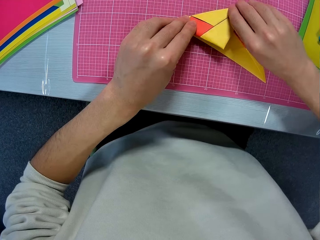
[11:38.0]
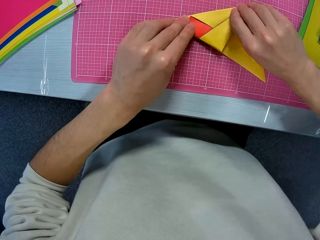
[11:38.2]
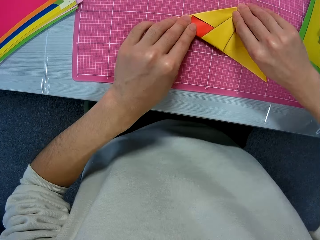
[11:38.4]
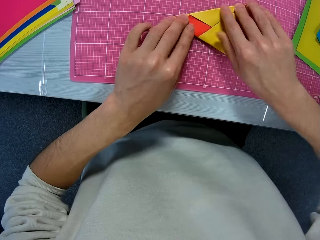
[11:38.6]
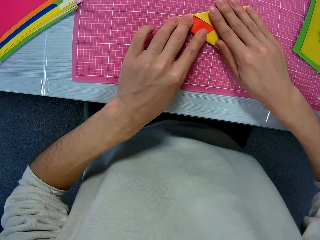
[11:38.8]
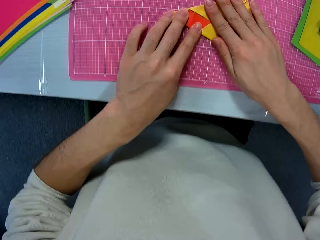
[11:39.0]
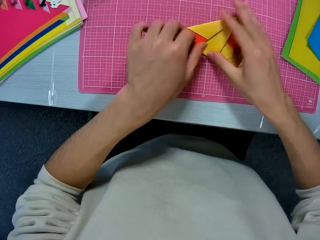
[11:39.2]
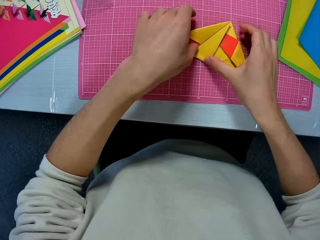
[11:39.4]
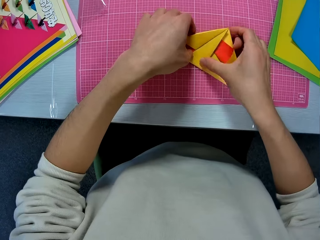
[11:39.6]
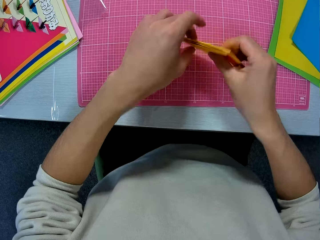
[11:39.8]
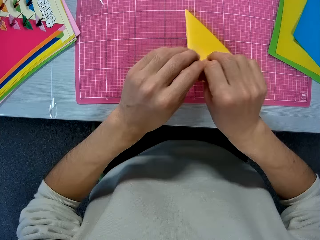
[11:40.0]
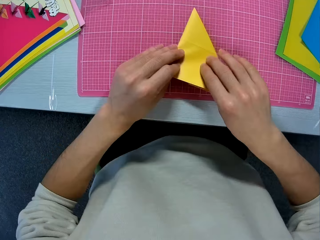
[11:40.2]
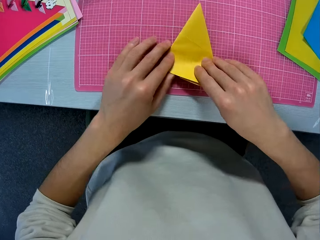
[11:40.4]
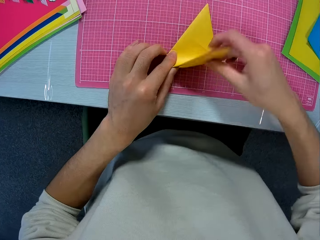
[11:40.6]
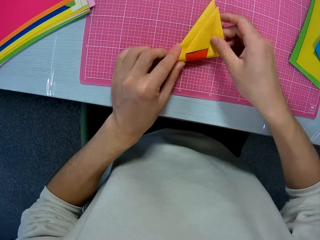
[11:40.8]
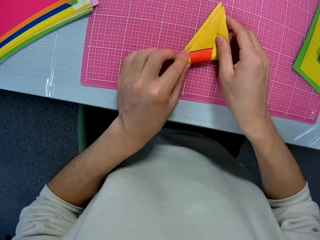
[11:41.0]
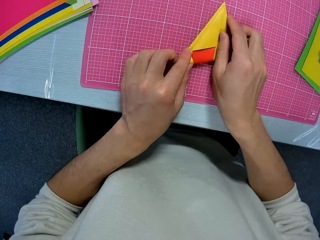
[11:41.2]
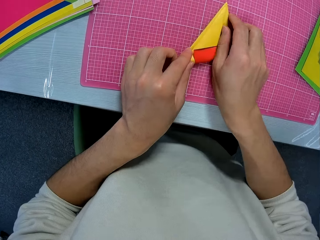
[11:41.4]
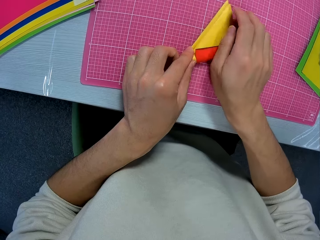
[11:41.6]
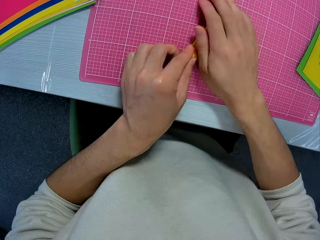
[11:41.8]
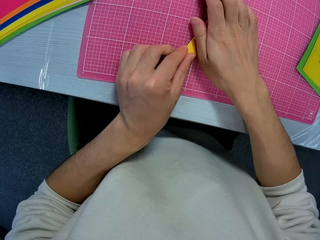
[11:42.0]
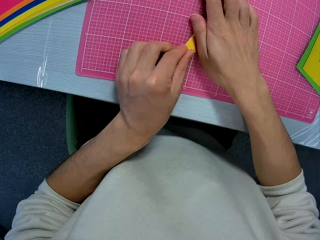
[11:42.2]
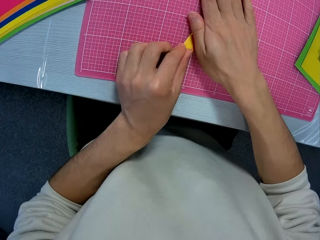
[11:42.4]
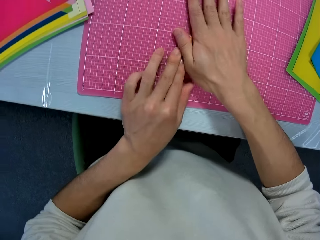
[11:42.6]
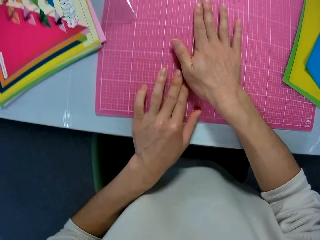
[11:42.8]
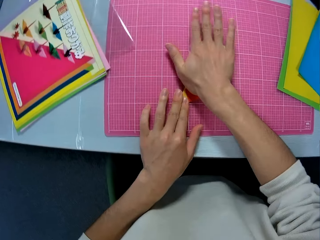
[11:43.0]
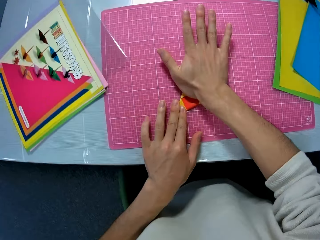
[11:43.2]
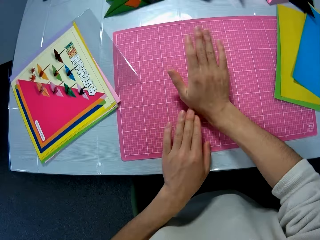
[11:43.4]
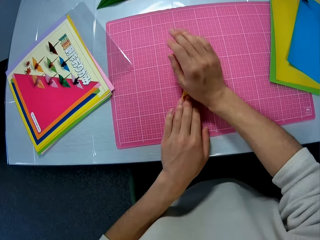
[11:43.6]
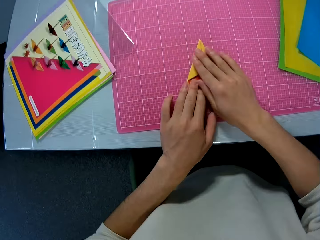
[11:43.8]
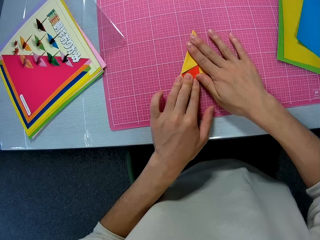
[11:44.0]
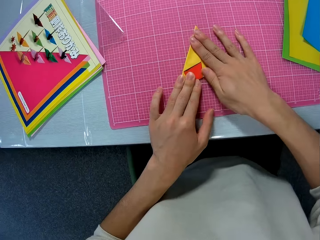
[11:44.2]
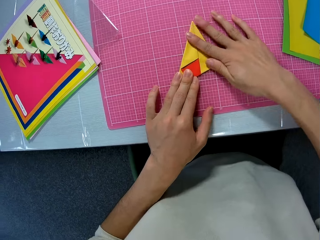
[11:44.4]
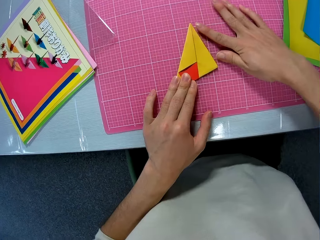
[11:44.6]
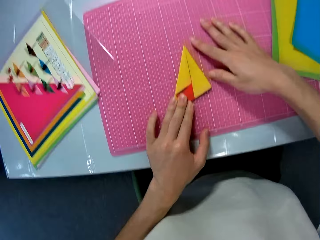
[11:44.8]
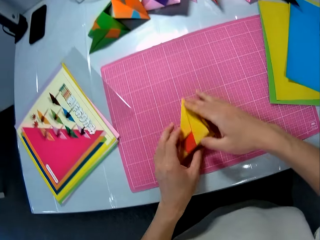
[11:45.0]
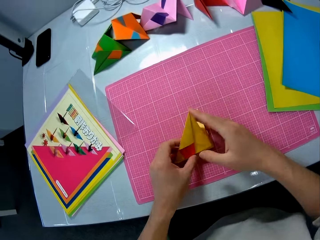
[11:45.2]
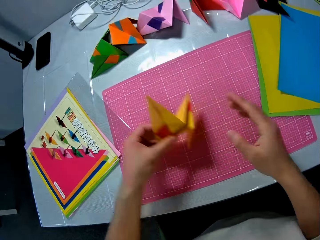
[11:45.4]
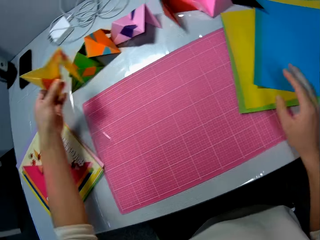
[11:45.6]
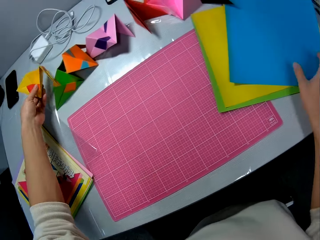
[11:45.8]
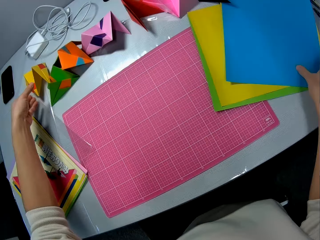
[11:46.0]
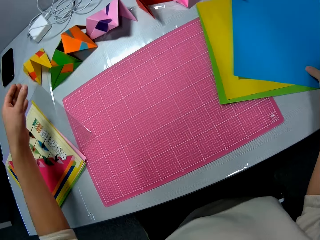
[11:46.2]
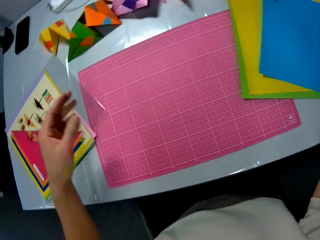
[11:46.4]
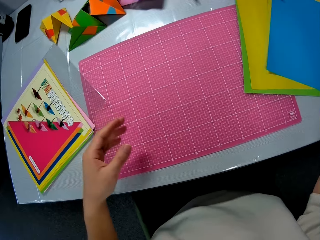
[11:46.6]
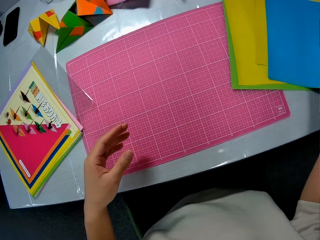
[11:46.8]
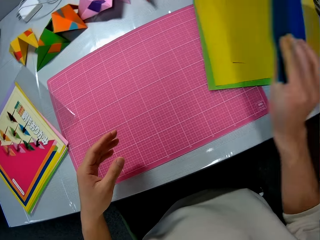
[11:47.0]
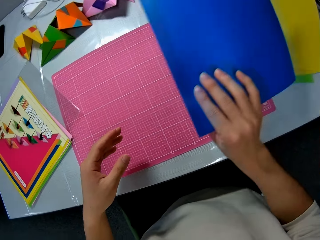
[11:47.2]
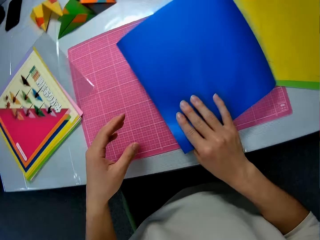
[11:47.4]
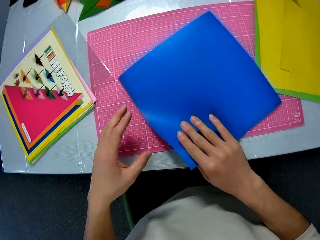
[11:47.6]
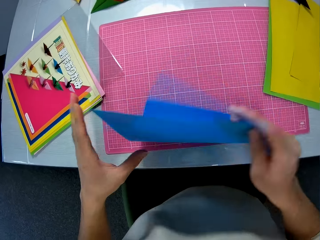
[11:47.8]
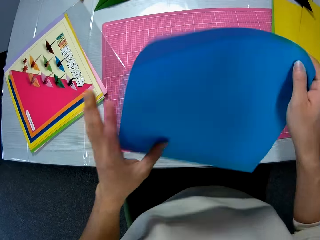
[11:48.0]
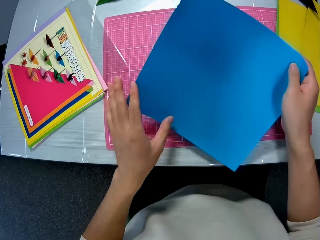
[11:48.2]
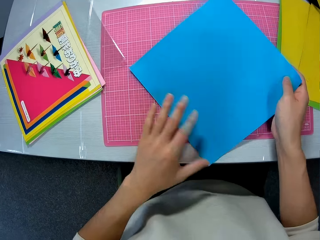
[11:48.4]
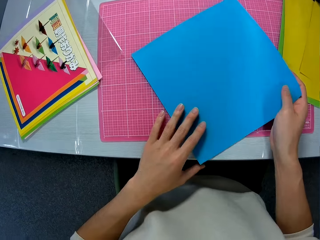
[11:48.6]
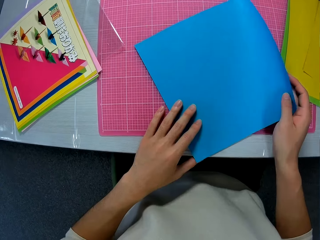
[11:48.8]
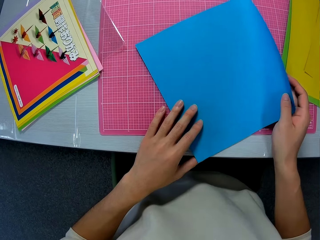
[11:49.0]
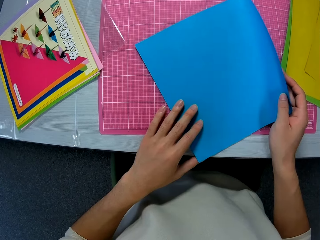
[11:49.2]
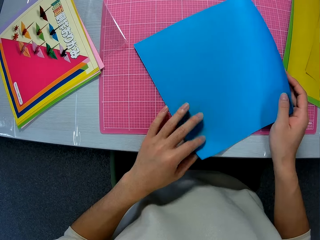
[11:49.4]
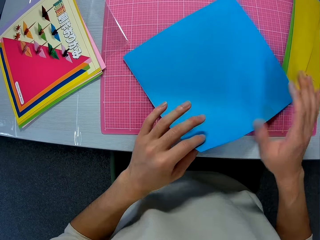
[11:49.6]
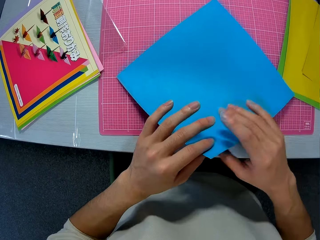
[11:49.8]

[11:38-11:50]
The camera wearer folds a paper craft. They turn the paper craft. They fold the paper craft. They align the paper craft. They pick up the folded craft sheets from the table. They drop the folded craft sheets on the table. They pick up a blue craft sheet or craft paper from the table. They turn the blue craft sheet to the other face. They put down the craft paper.

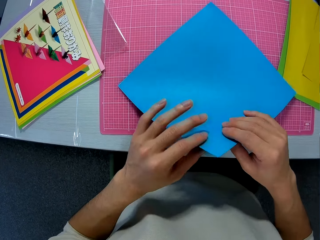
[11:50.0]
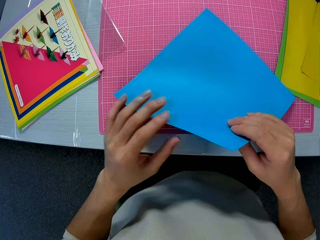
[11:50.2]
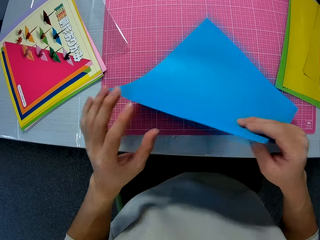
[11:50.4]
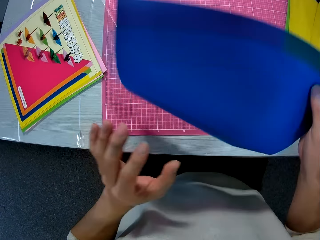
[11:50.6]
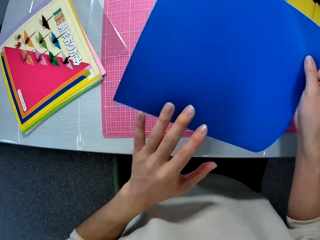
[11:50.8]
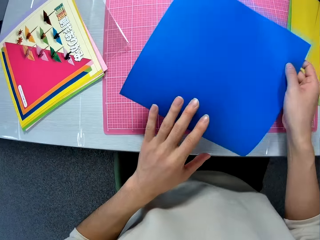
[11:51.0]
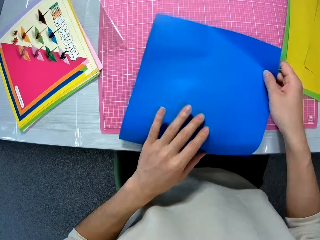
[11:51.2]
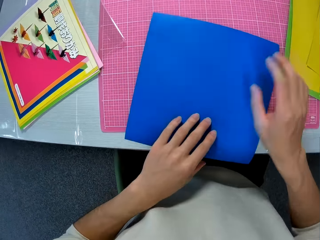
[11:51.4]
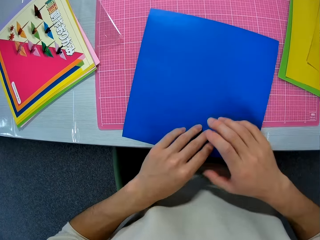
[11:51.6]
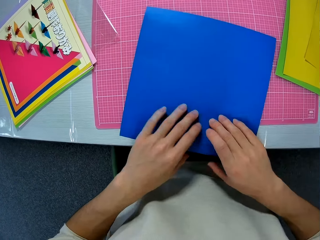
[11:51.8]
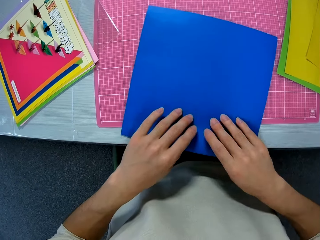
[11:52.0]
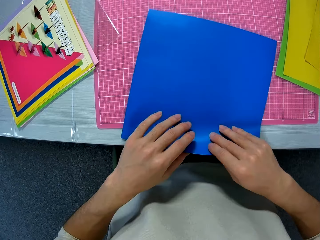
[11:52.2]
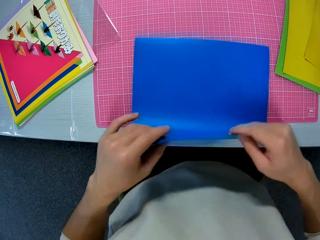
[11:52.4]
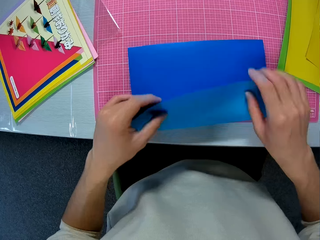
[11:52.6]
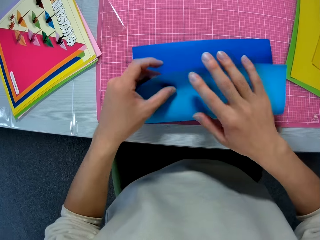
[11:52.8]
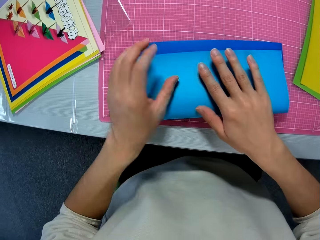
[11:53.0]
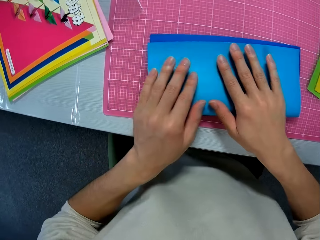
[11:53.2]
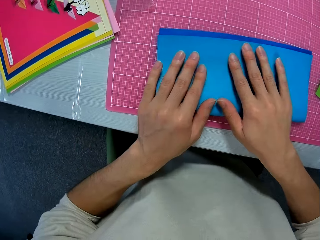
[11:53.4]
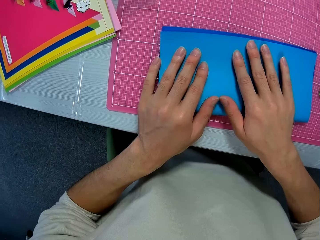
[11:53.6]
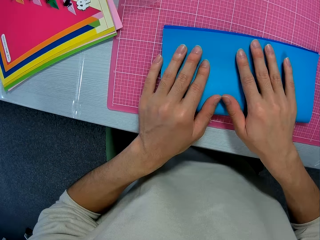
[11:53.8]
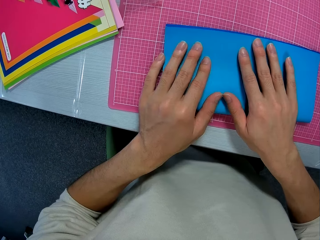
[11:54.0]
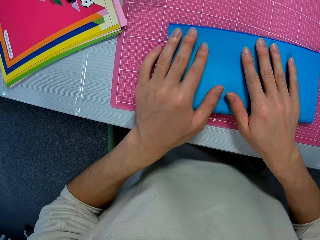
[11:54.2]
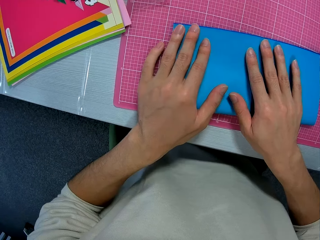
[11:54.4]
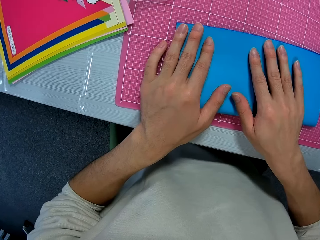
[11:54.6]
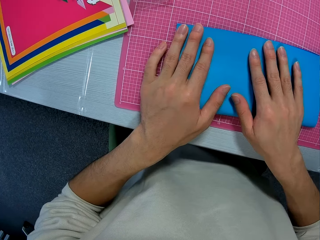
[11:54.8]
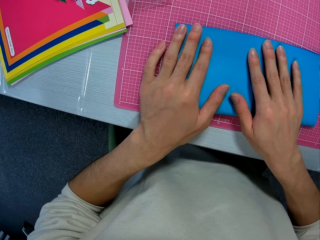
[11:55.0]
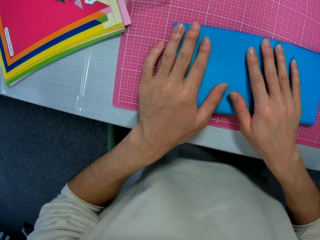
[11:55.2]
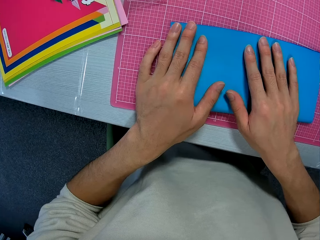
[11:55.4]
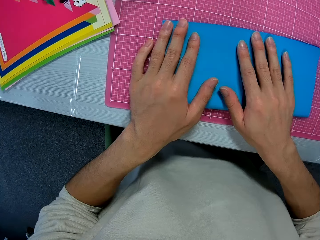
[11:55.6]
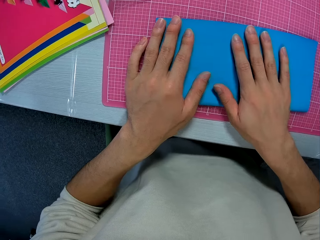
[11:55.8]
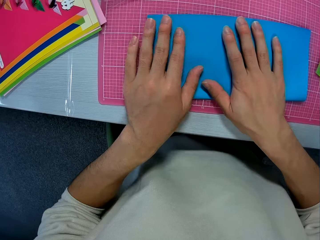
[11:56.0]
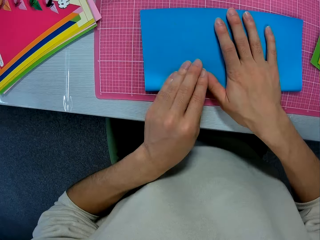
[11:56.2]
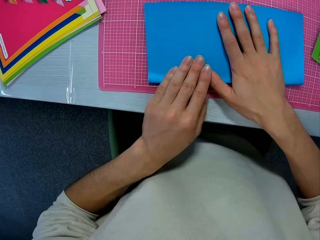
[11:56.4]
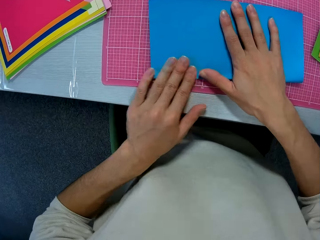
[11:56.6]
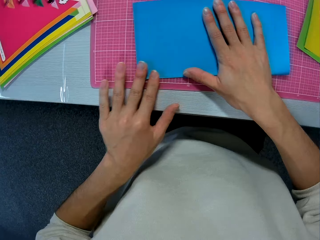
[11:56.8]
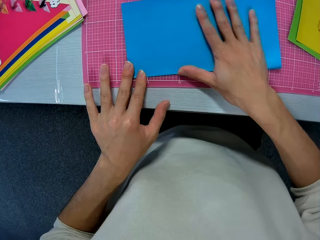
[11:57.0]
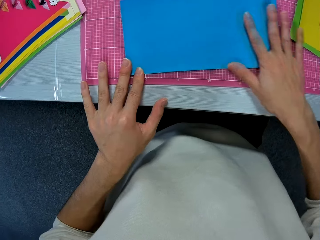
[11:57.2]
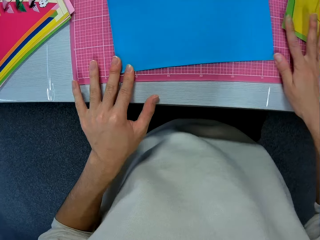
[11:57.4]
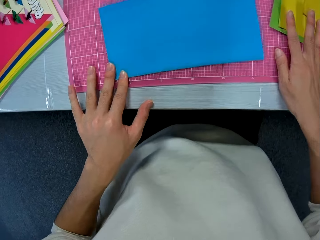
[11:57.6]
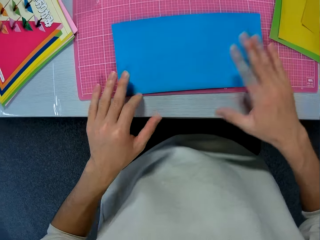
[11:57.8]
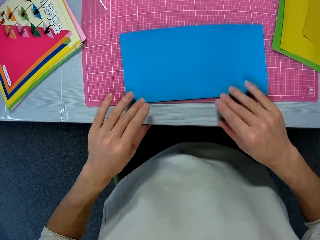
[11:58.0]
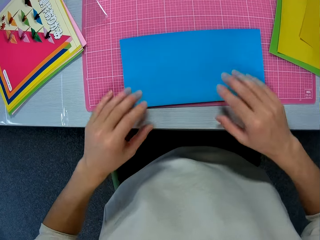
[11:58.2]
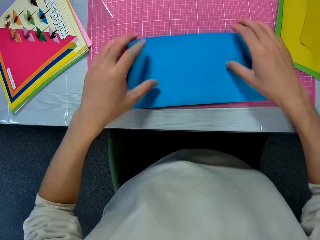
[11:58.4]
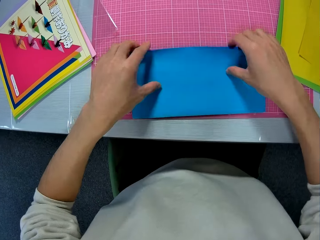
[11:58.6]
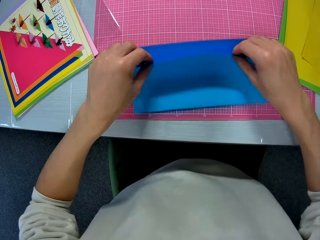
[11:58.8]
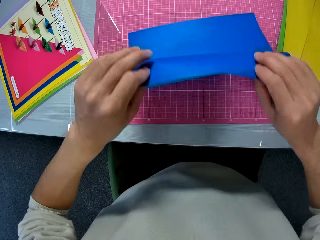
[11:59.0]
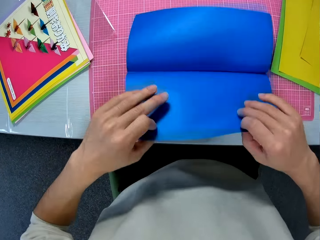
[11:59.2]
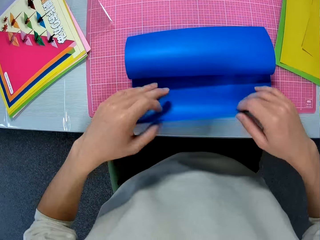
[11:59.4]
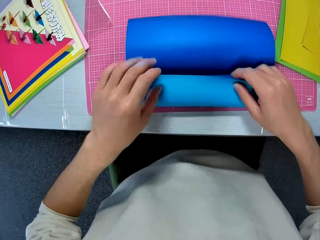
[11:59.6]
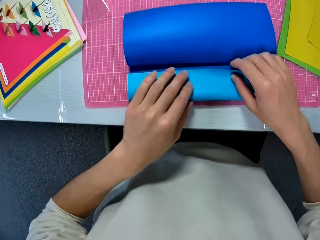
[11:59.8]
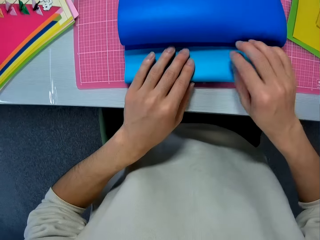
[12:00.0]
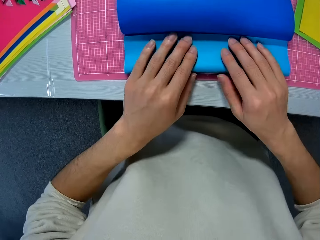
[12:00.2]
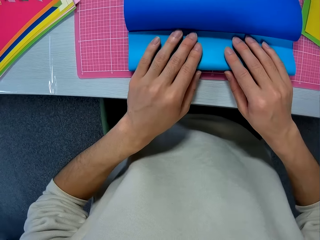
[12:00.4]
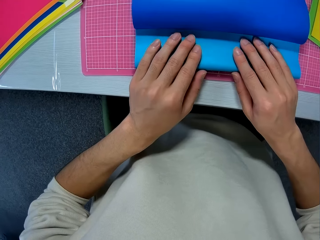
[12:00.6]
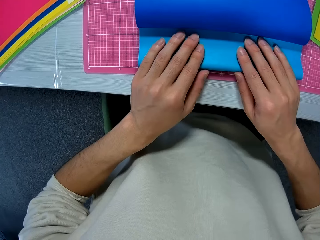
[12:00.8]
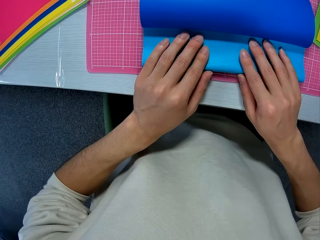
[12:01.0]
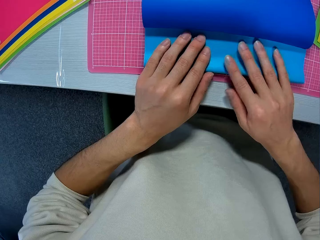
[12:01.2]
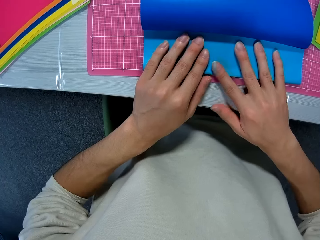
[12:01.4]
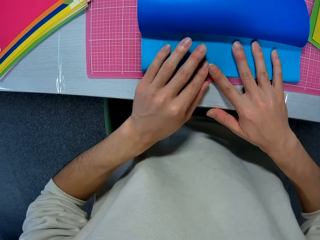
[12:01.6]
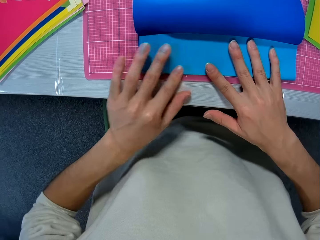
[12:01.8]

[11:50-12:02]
The camera wearer turns the blue craft sheet or craft paper to the previous face. He holds the craft paper and puts down the craft paper. He folds the blue craft sheet or paper craft with his hands. He aligns the paper craft. He opens the paper craft and folds the paper craft.
